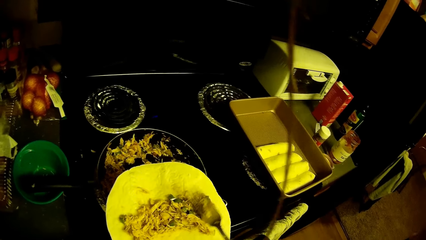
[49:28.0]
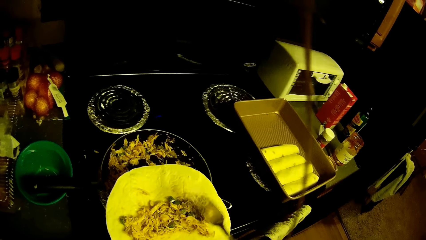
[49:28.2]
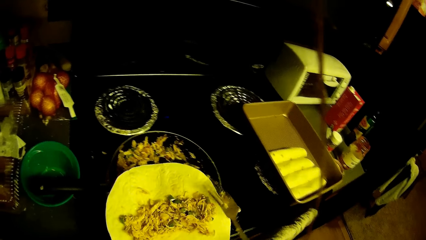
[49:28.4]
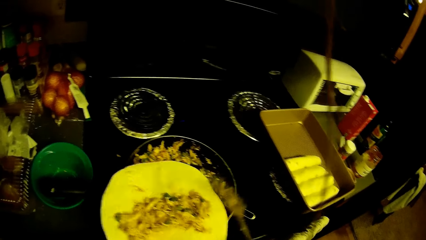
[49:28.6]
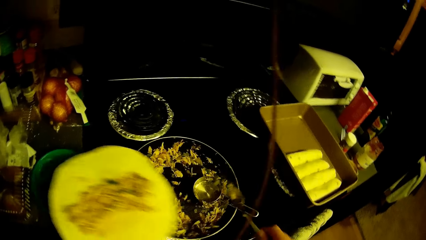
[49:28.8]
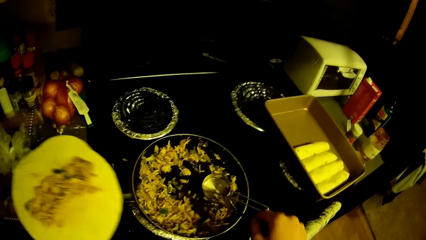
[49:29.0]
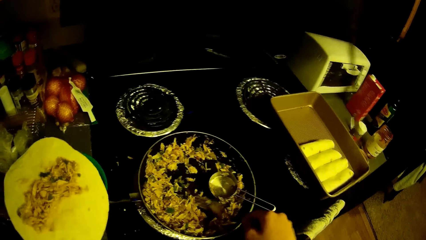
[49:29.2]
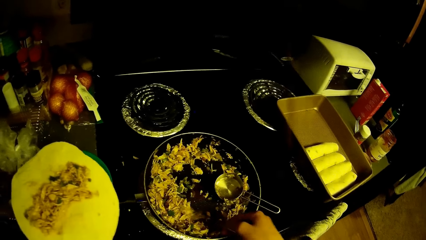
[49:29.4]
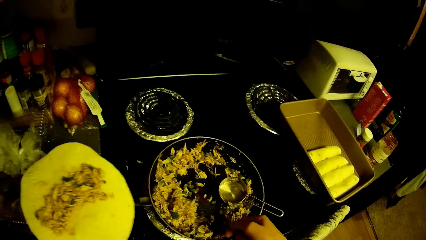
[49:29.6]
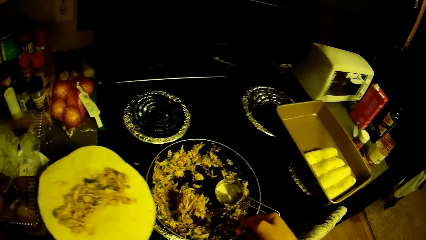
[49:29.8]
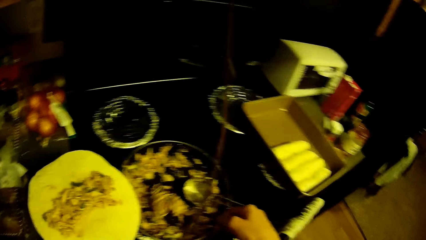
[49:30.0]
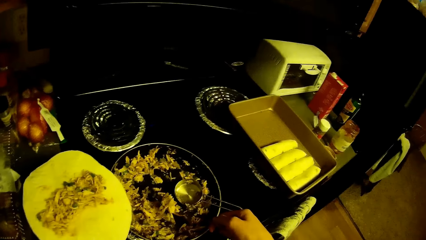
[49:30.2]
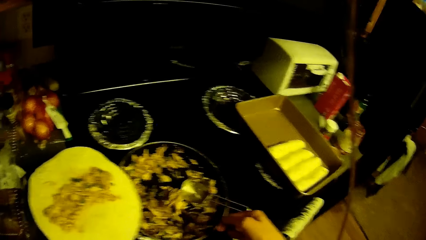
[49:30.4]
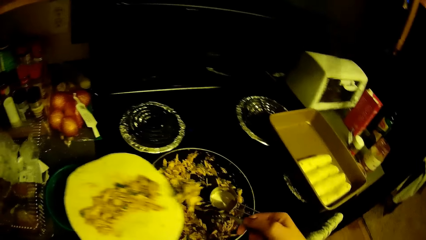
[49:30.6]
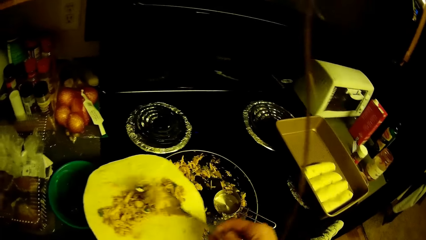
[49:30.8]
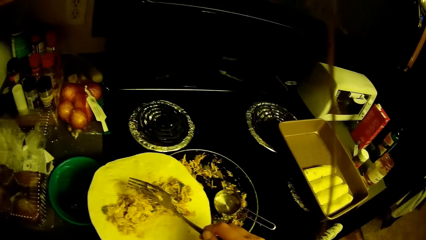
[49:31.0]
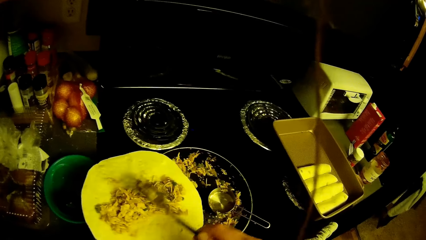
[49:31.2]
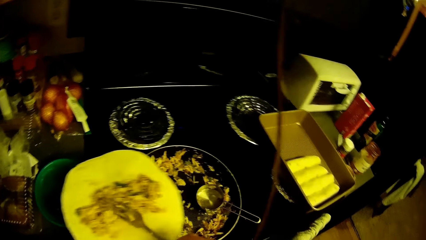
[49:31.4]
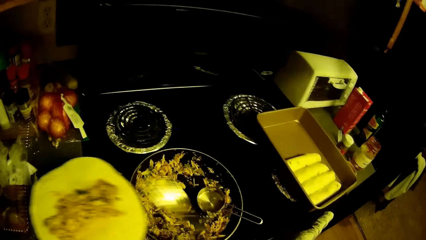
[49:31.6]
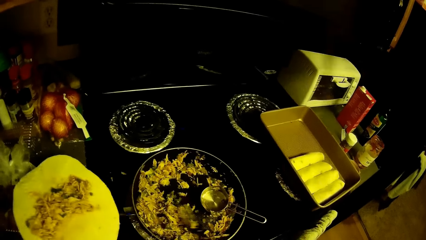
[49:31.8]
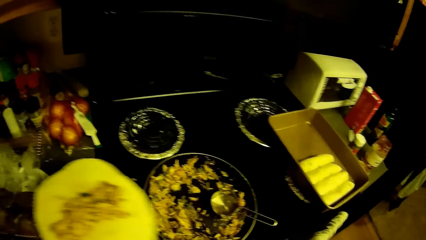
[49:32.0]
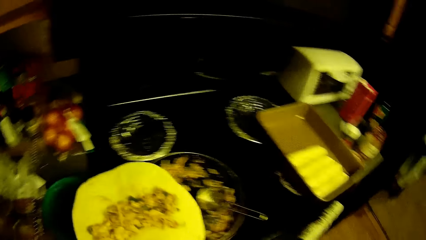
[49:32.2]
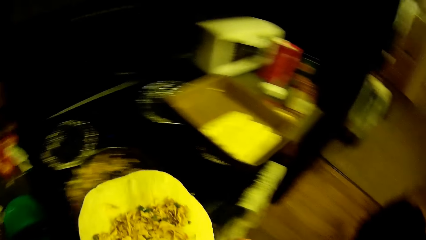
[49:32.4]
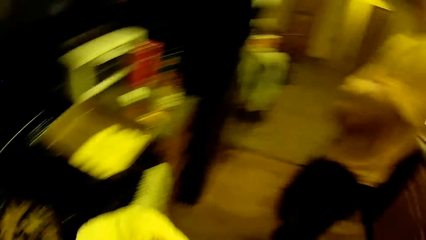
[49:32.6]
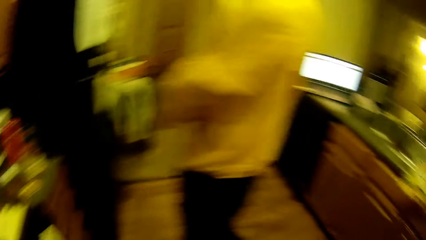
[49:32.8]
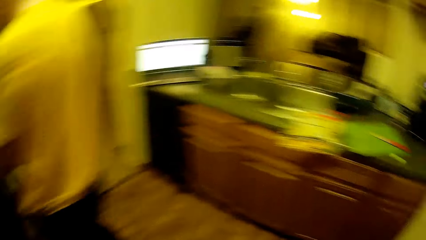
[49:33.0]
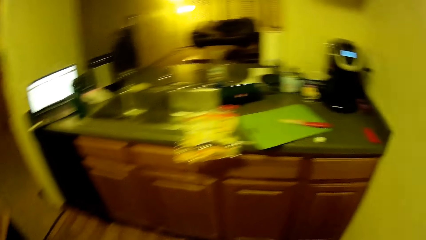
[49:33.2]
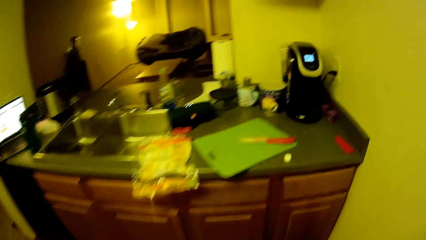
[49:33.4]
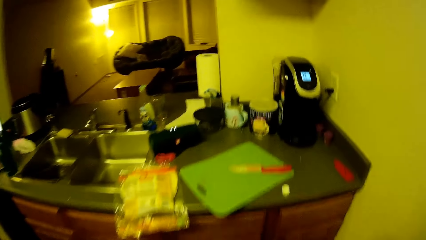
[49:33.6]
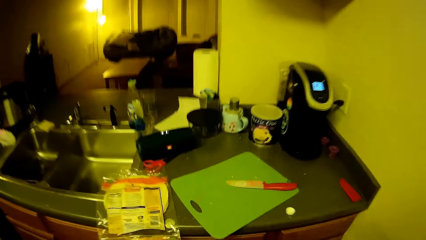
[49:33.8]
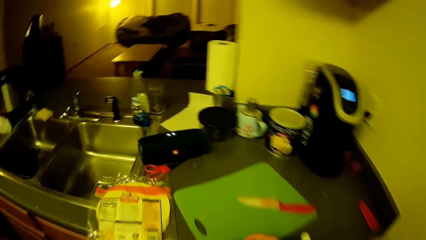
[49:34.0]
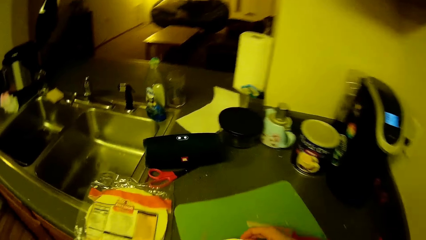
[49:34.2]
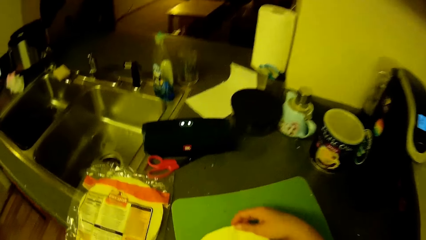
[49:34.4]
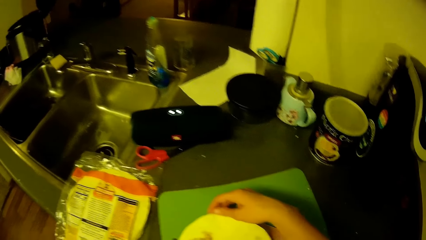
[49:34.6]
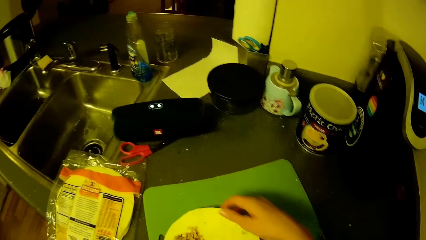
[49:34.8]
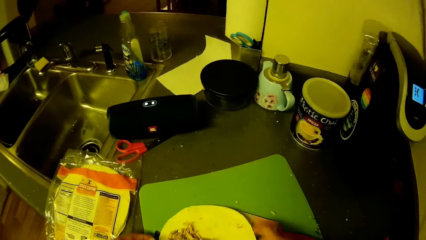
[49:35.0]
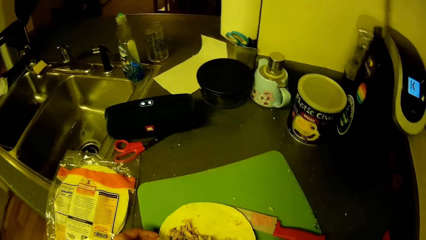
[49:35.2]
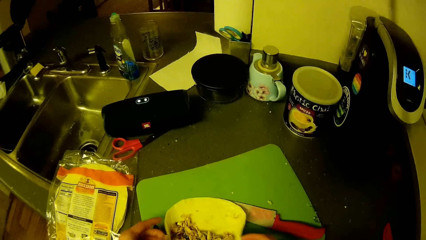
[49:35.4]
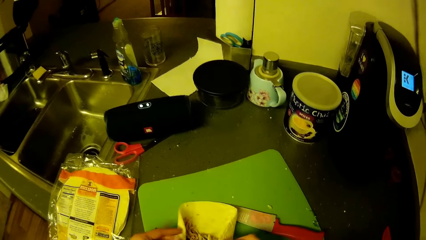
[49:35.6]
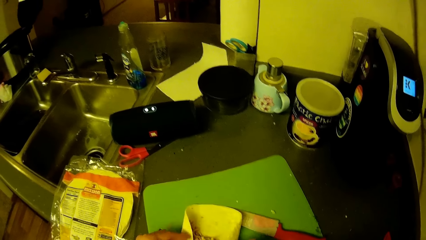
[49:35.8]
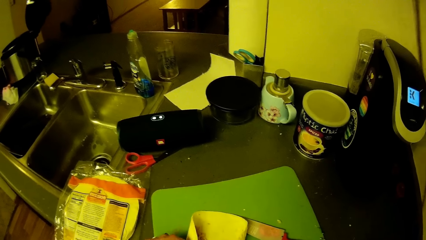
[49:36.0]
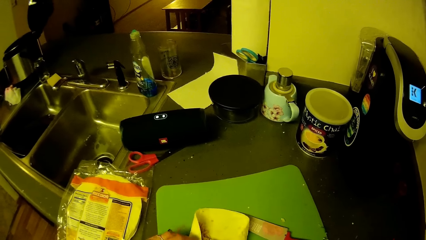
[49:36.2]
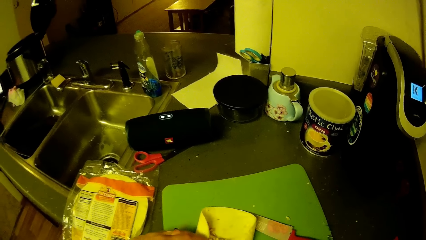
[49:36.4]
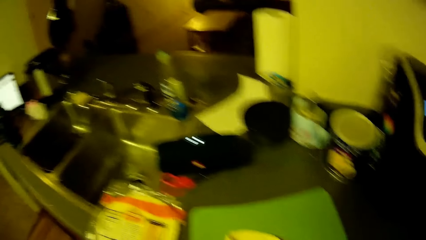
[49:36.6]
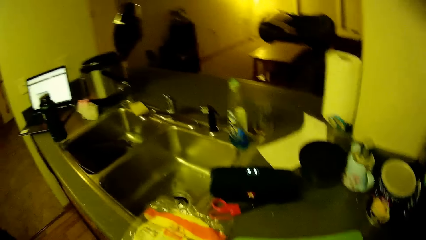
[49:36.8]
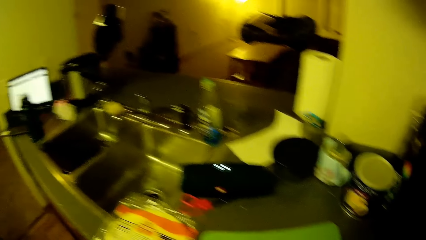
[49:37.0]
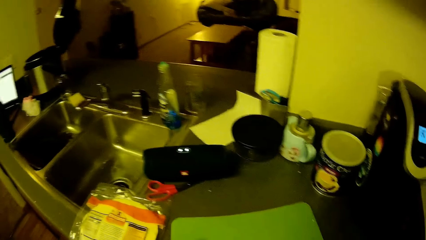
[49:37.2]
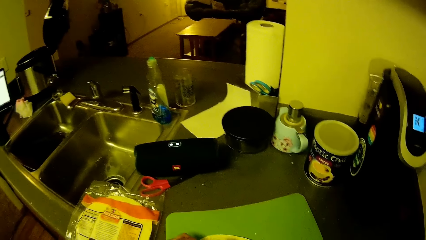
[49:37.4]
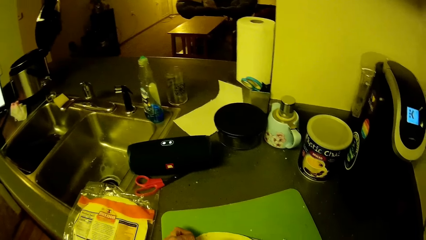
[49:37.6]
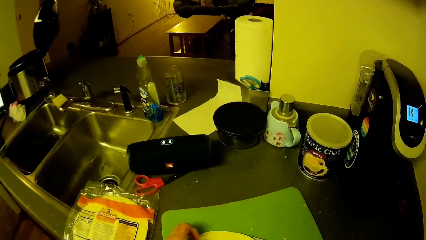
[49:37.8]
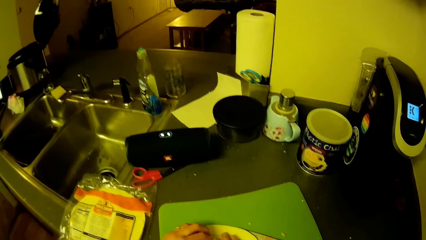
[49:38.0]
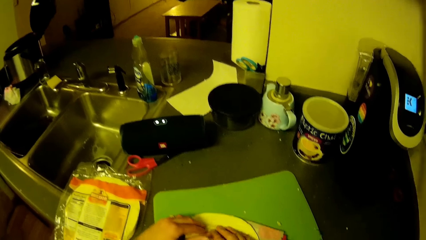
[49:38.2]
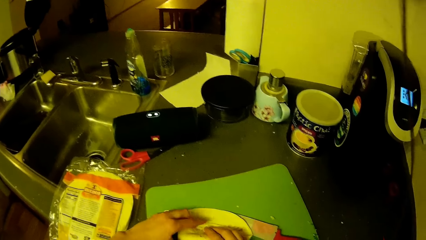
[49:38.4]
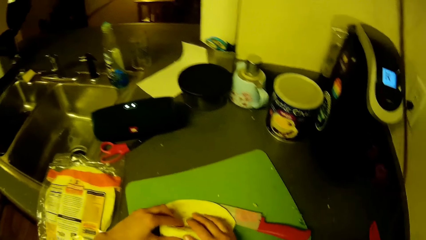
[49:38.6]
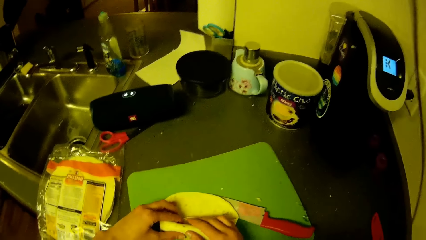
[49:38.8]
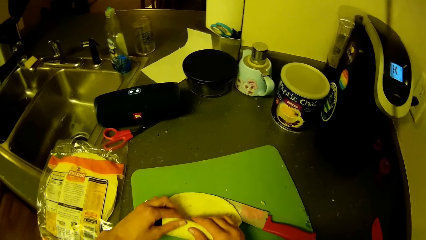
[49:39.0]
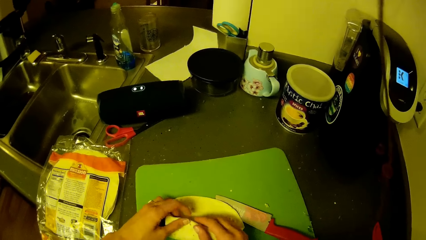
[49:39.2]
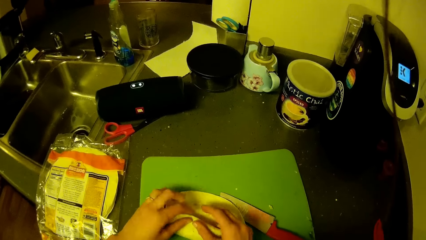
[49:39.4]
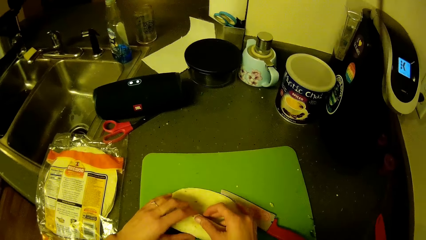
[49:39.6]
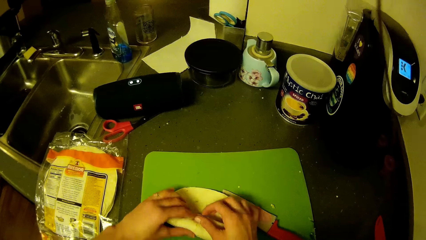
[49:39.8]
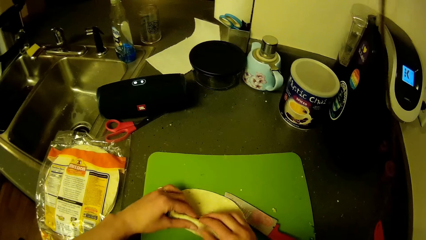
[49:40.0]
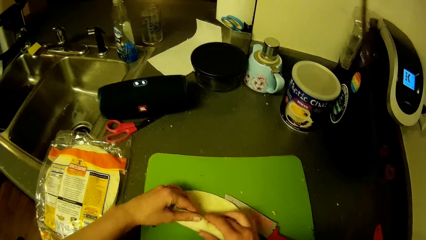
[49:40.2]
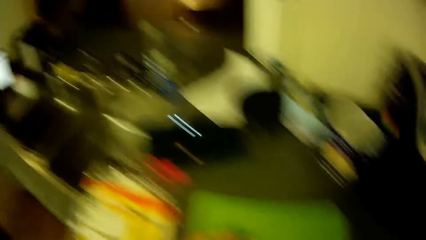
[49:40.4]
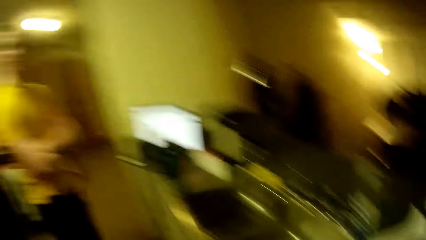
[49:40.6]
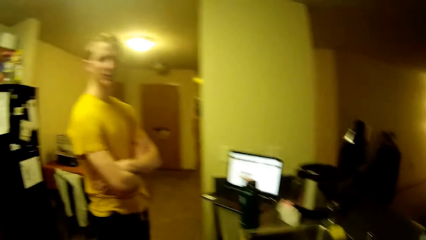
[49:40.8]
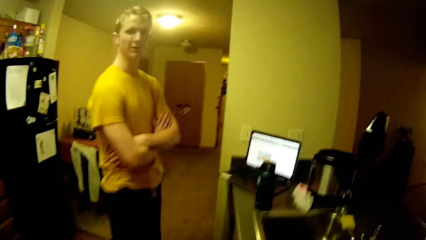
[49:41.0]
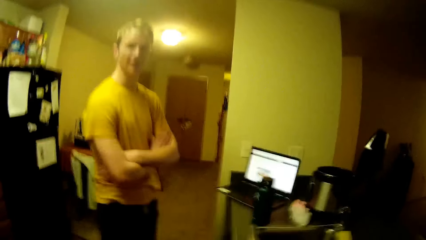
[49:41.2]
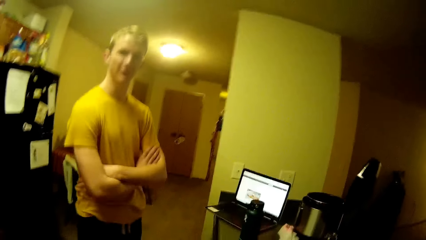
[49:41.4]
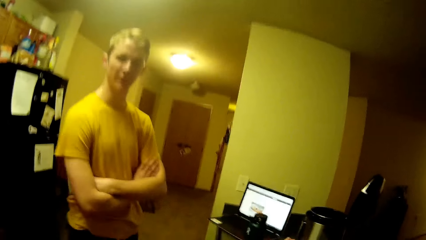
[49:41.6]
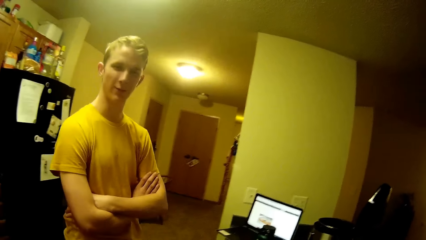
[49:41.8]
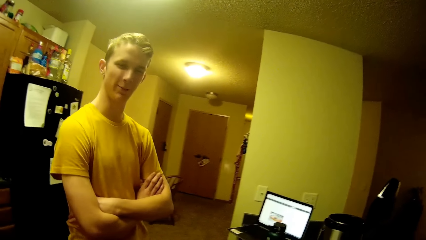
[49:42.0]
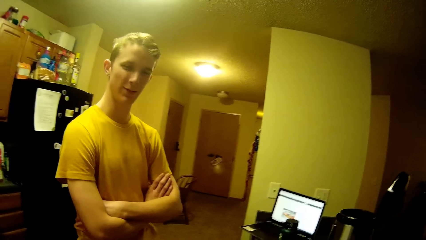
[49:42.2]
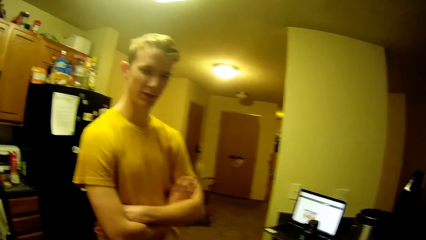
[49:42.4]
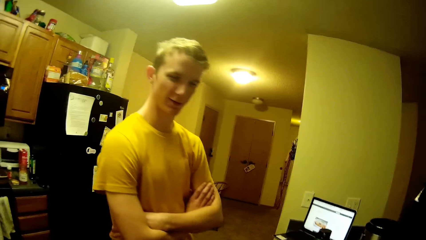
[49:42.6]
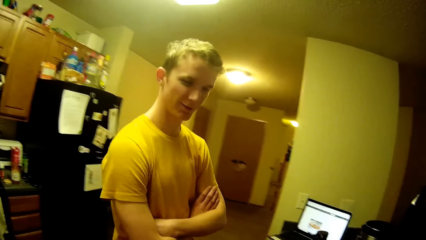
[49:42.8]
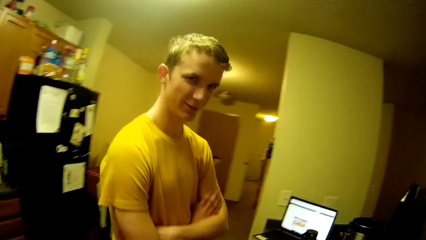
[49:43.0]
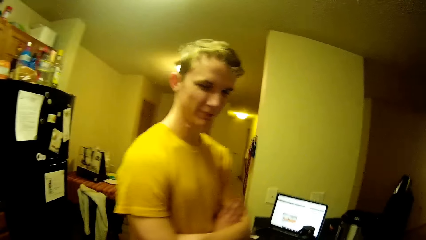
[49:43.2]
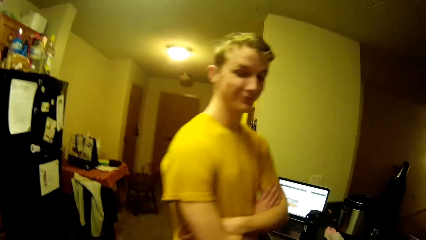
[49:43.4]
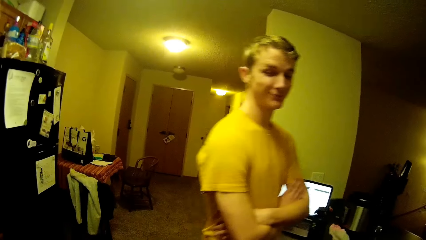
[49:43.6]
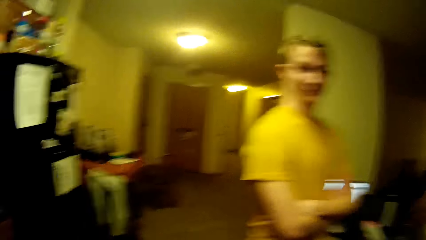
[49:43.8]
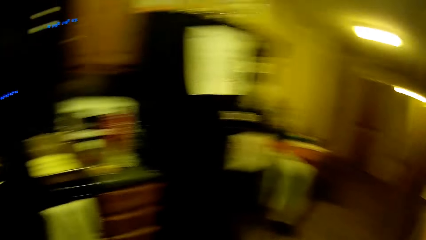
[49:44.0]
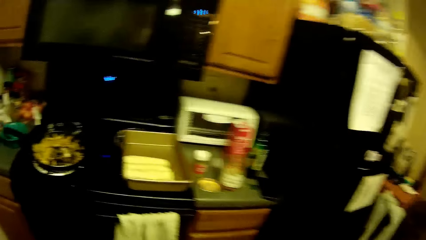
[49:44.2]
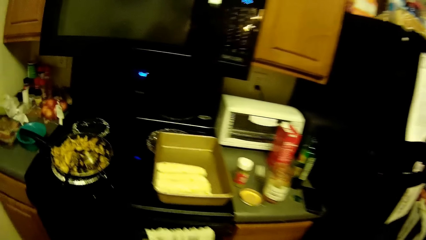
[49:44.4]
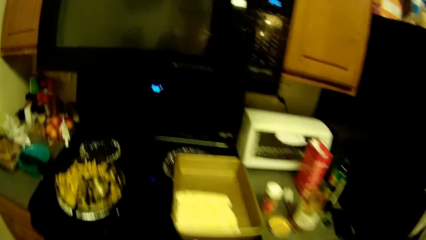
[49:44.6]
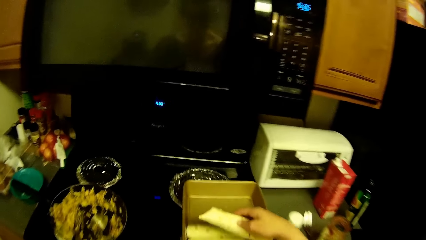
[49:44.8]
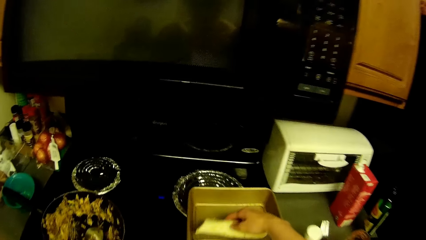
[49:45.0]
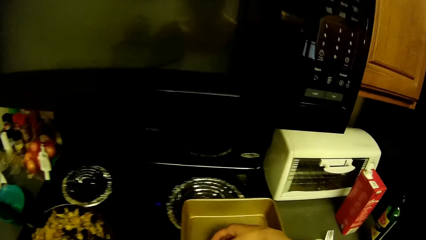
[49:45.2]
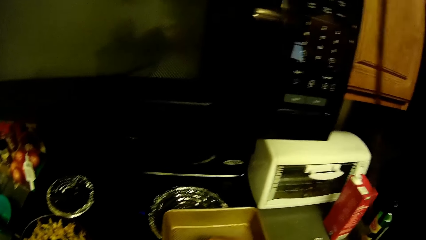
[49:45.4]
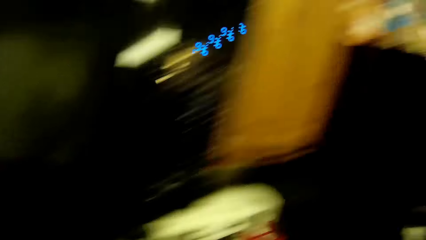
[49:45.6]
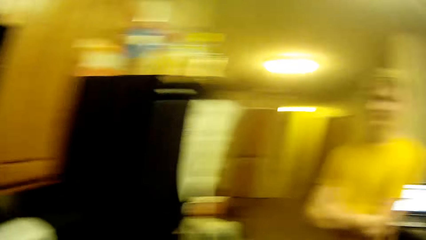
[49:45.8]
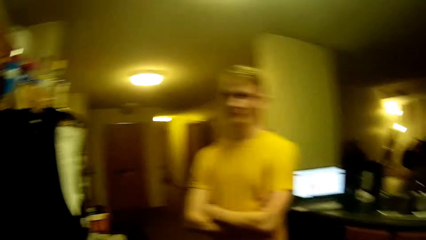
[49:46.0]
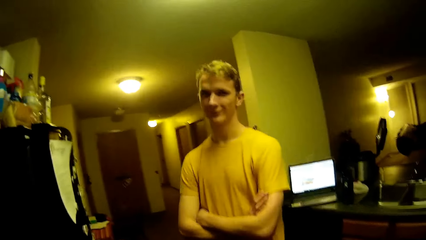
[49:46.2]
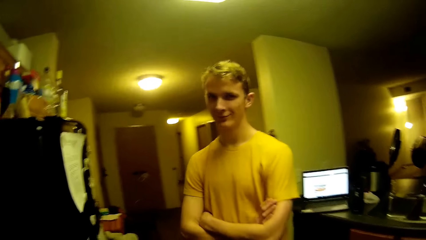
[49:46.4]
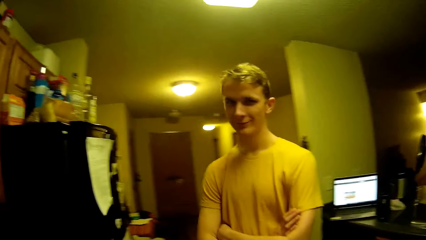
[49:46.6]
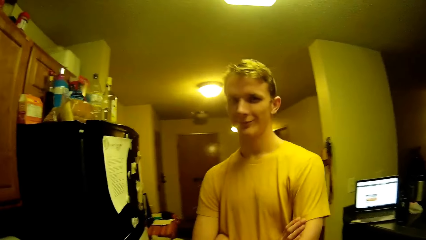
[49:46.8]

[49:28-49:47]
The camera wearer spreads something with a fork. They scoop shredded chicken with green peas in the pan with the fork. They put the shredded chicken with green peas on the flatbread. They drop the fork in the pan. They walk round the kitchen. They place the flatbread with the shredded chicken with green peas on the chopping board. They fold in the flatbread with the shredded chicken with green peas. A man stands by the camera wearer. The man talks to the camera wearer. The camera wearer moves the flatbread to the baking pan. They look around the kitchen.
